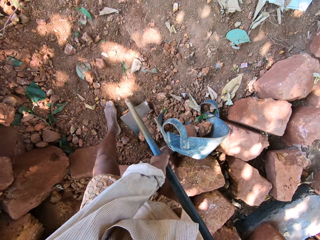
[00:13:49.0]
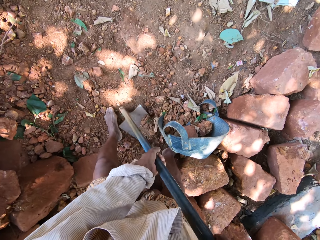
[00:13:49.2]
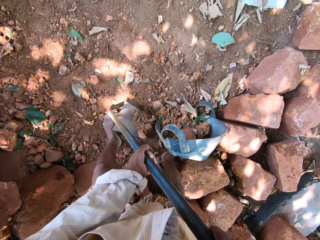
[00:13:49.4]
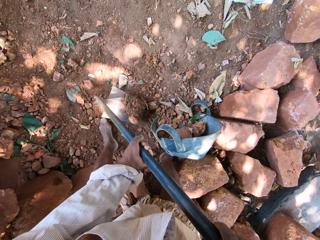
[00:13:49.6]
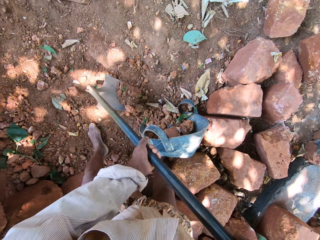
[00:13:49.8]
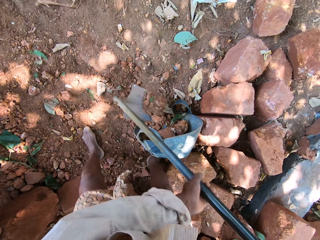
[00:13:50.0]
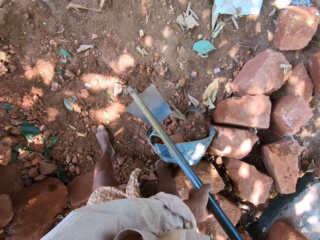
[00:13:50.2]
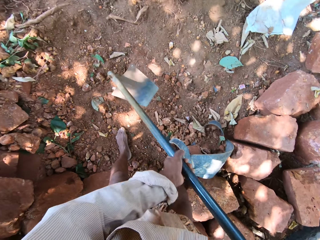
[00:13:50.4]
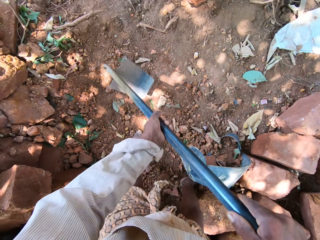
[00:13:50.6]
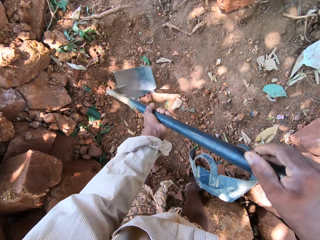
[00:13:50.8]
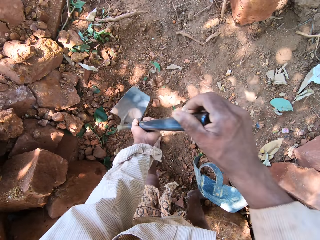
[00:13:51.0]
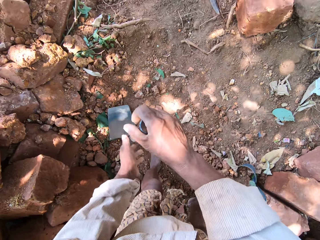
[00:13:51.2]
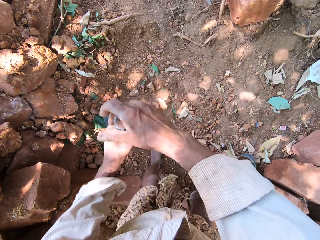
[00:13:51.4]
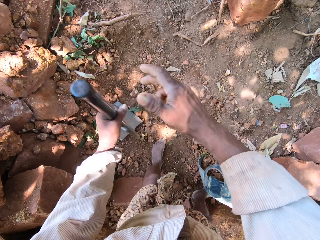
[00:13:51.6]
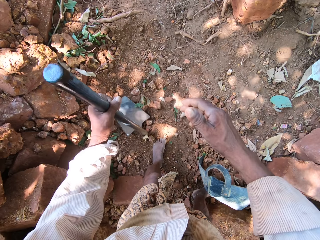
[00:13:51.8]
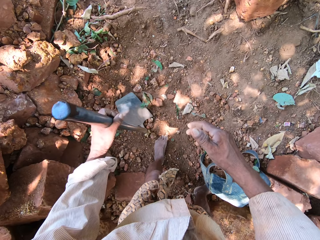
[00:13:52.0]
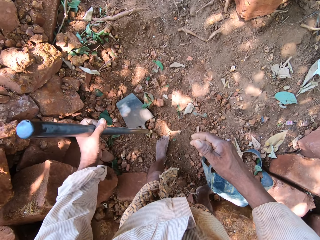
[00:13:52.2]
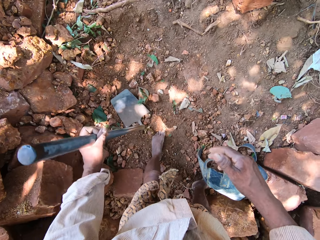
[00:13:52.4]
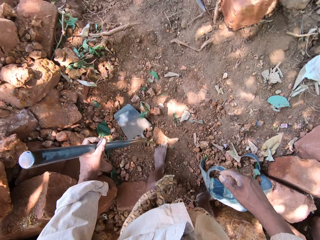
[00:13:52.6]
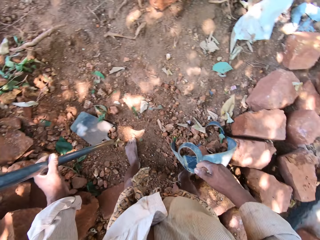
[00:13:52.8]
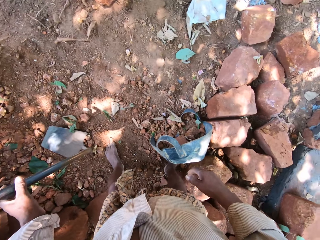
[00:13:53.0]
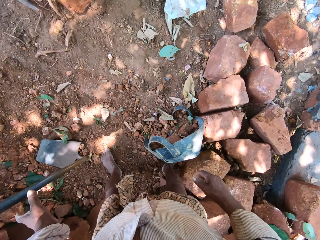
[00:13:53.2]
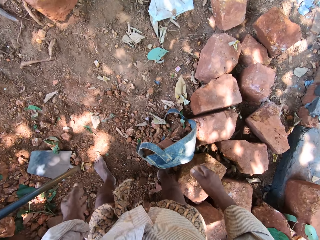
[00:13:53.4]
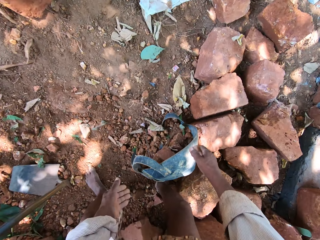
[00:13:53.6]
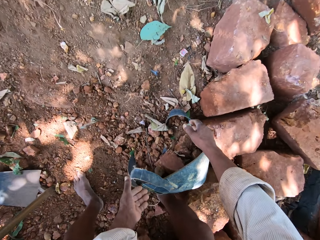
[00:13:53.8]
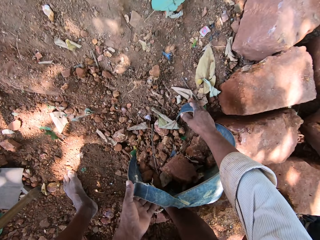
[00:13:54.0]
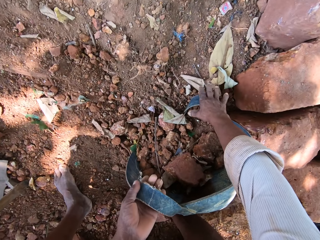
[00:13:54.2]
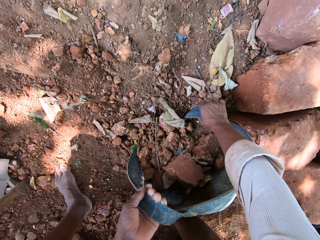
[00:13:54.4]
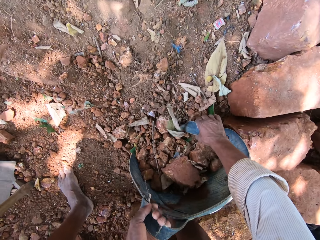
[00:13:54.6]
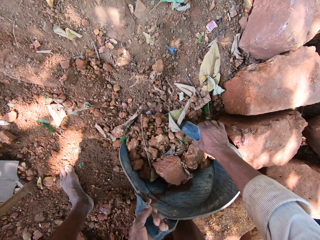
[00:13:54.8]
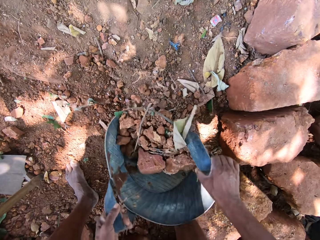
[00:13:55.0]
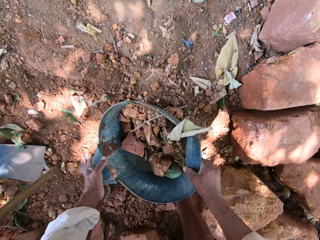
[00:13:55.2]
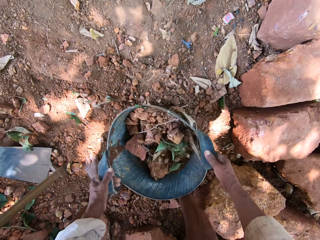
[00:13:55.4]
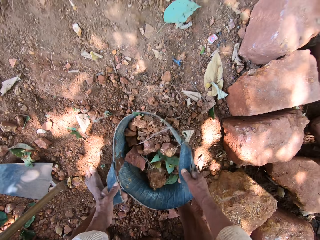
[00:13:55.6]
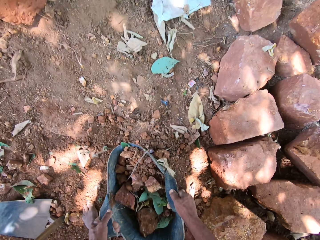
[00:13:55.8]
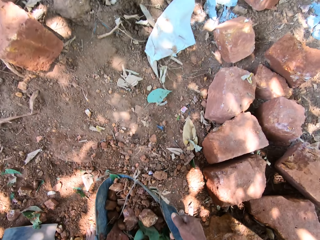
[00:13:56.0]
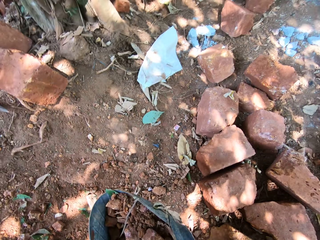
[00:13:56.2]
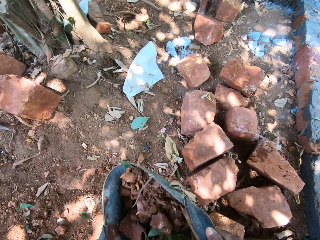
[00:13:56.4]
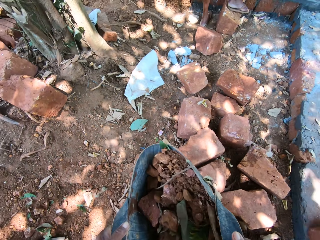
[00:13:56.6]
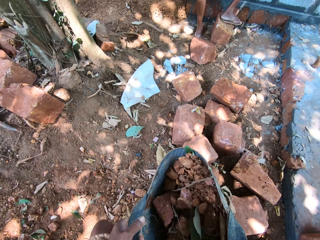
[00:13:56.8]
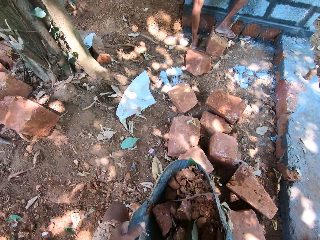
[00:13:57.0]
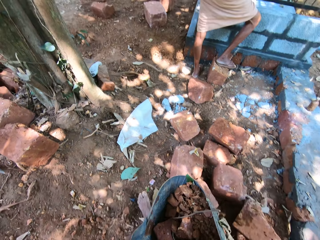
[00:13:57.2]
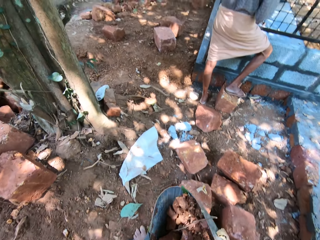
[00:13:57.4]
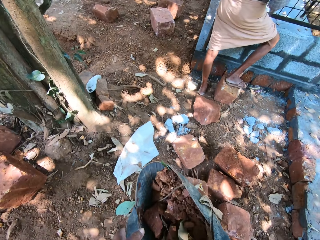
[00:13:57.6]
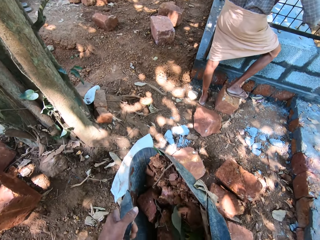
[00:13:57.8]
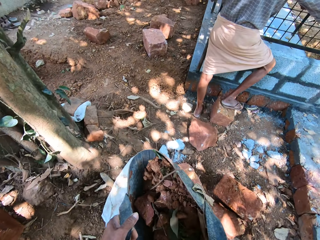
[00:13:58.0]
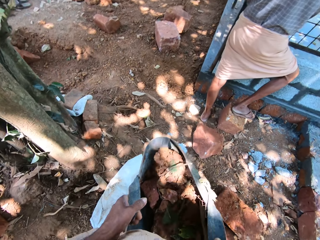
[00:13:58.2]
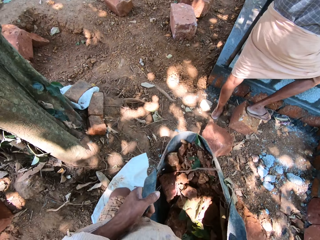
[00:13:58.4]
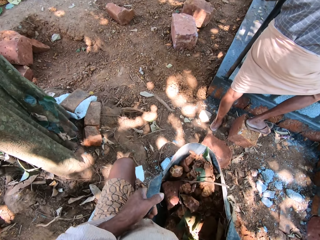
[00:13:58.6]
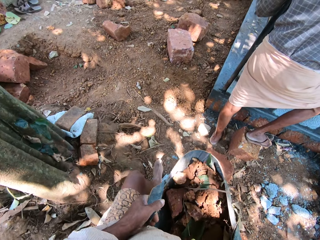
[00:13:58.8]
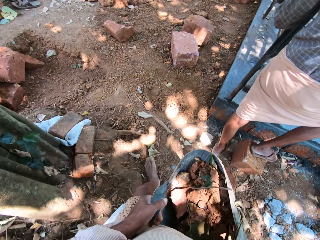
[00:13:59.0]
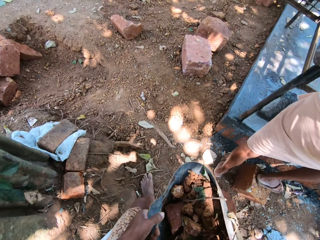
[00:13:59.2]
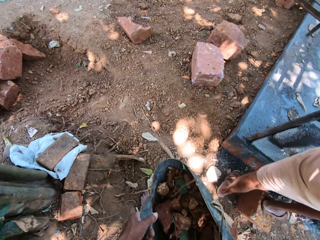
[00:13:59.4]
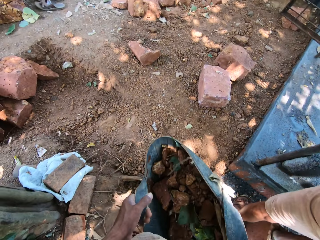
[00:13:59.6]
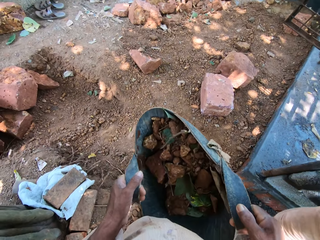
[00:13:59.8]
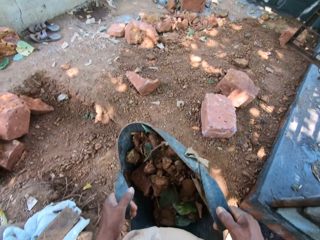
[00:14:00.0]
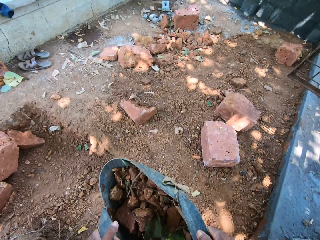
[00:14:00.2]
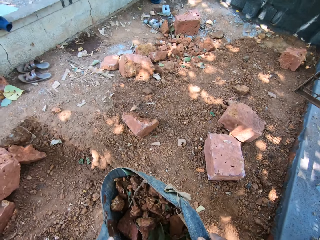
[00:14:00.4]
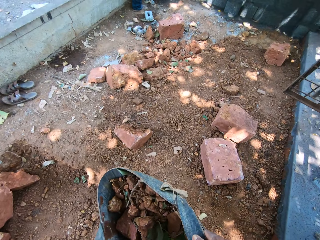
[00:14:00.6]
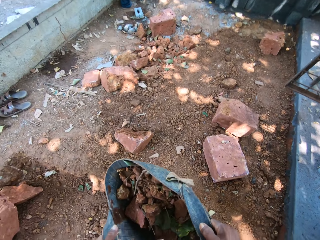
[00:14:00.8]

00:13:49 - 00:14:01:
The camera wearer drops the hoe in his hands on the ground. He picks the container on the ground with both hands. He lifts the container from the ground with both hands. He walks away from the hoe with the container in his hands, on the construction. A man smoothens a metal cage with a metal file in his right hand.

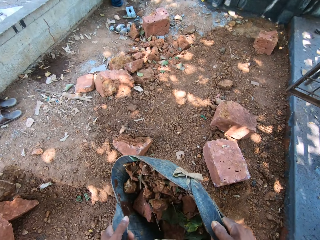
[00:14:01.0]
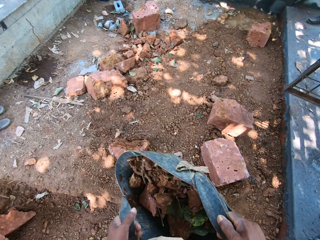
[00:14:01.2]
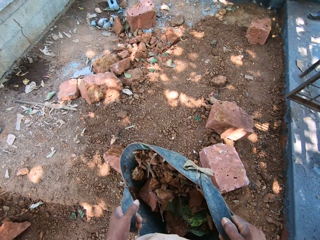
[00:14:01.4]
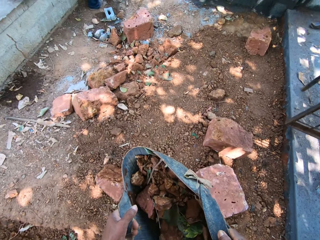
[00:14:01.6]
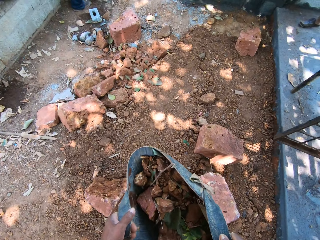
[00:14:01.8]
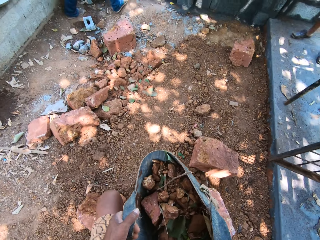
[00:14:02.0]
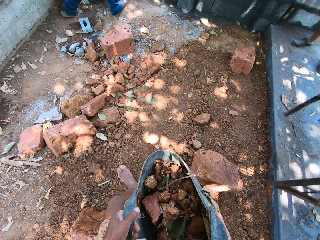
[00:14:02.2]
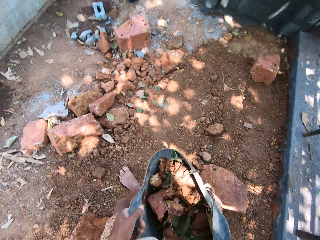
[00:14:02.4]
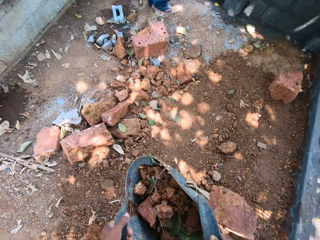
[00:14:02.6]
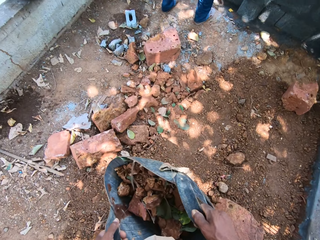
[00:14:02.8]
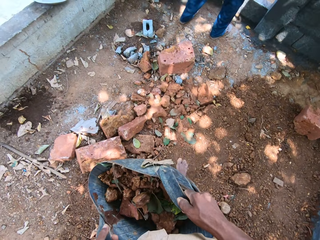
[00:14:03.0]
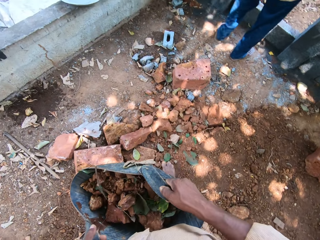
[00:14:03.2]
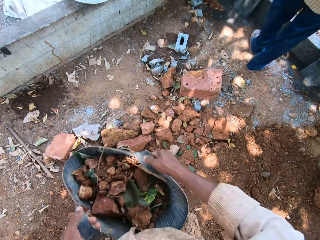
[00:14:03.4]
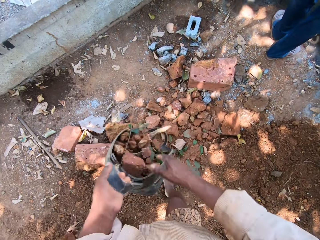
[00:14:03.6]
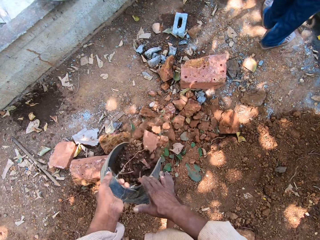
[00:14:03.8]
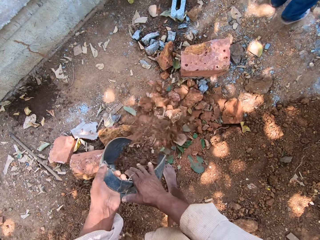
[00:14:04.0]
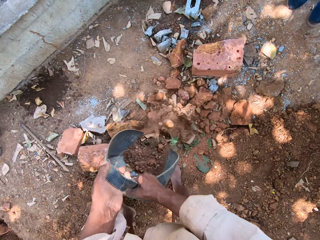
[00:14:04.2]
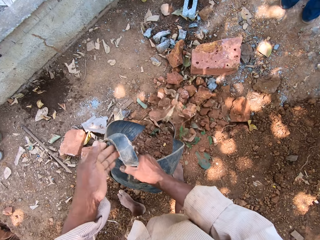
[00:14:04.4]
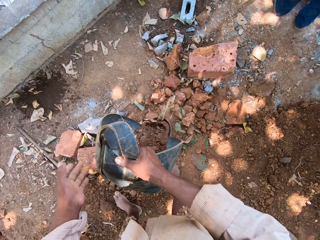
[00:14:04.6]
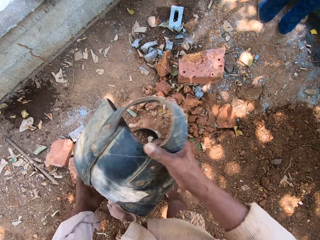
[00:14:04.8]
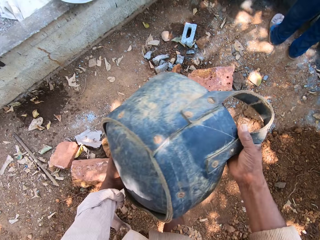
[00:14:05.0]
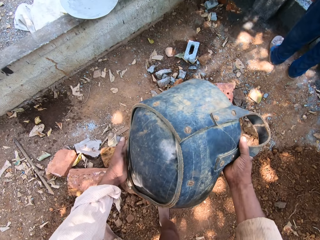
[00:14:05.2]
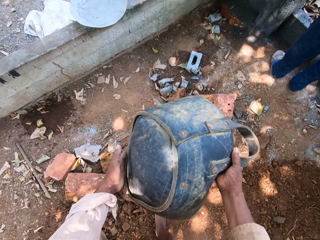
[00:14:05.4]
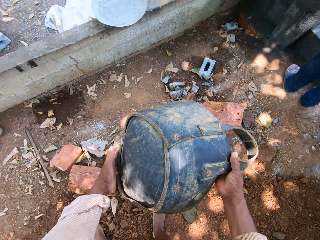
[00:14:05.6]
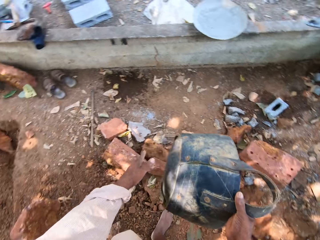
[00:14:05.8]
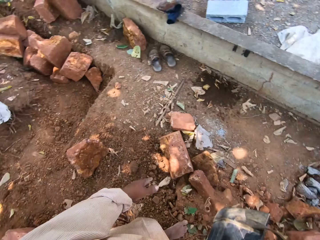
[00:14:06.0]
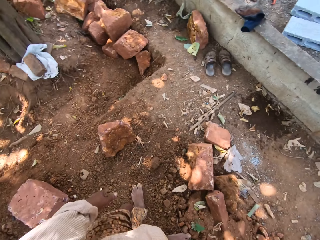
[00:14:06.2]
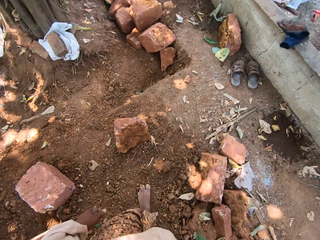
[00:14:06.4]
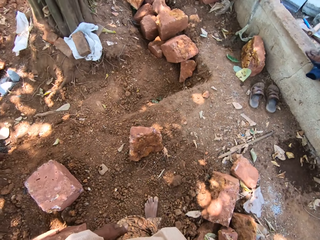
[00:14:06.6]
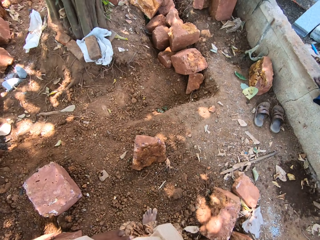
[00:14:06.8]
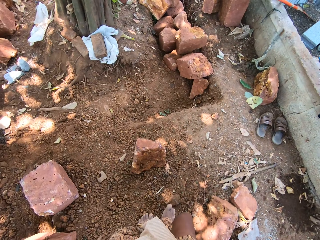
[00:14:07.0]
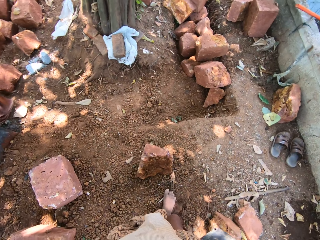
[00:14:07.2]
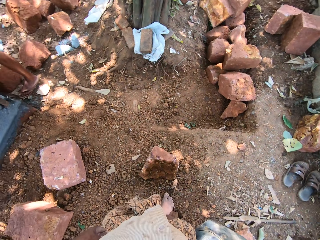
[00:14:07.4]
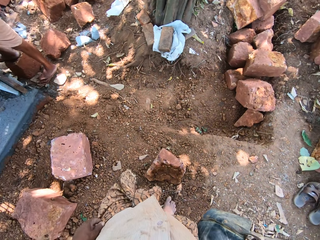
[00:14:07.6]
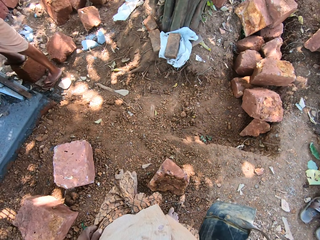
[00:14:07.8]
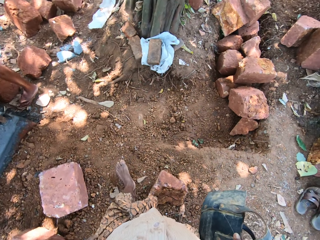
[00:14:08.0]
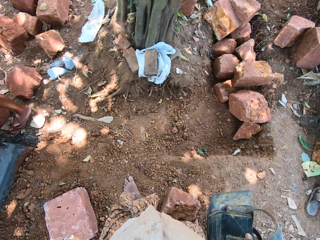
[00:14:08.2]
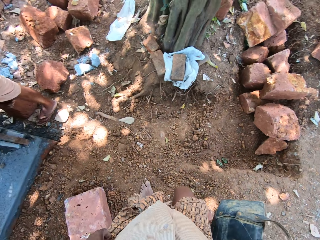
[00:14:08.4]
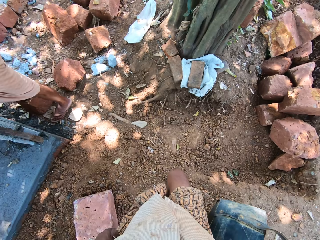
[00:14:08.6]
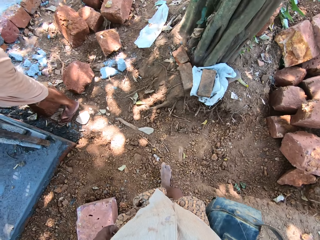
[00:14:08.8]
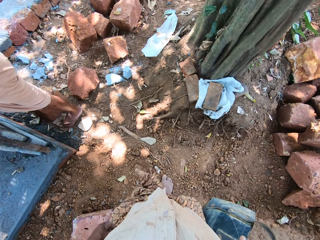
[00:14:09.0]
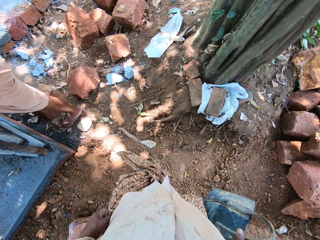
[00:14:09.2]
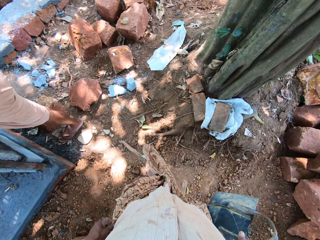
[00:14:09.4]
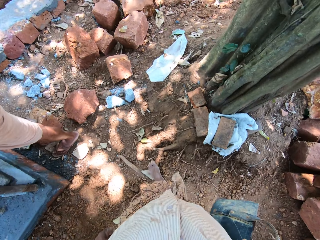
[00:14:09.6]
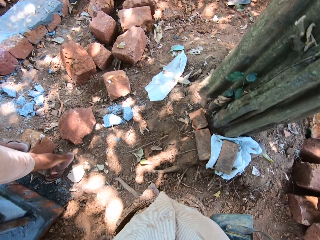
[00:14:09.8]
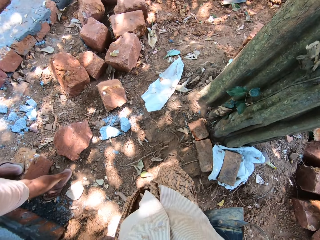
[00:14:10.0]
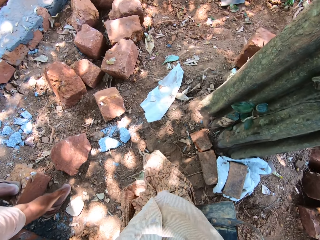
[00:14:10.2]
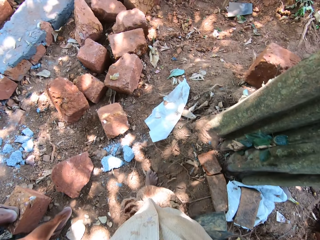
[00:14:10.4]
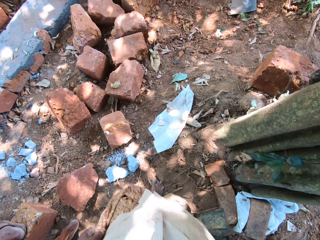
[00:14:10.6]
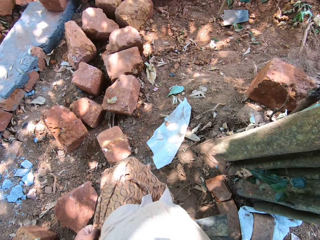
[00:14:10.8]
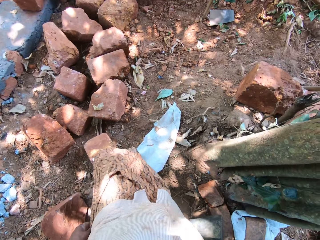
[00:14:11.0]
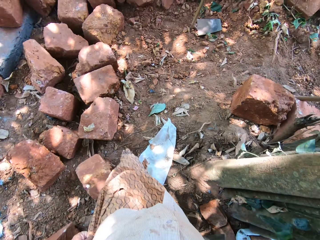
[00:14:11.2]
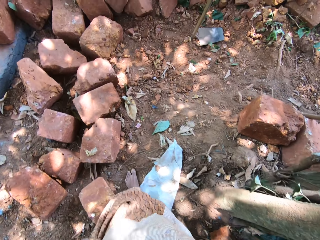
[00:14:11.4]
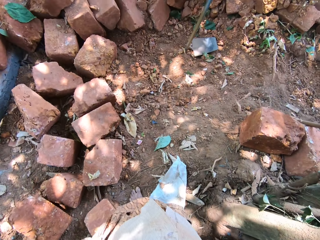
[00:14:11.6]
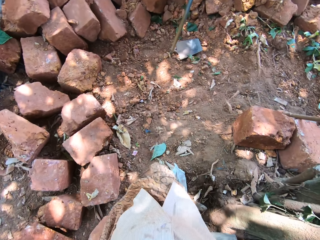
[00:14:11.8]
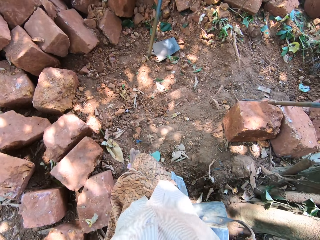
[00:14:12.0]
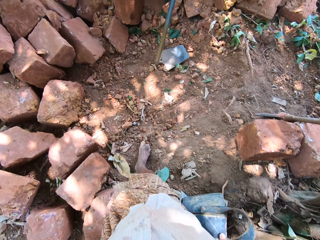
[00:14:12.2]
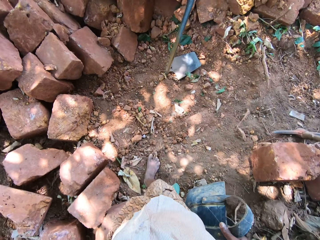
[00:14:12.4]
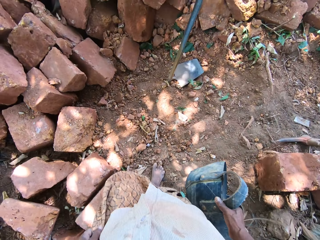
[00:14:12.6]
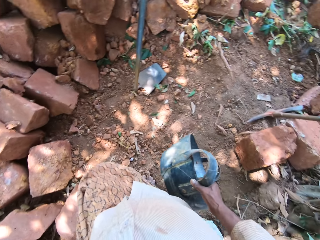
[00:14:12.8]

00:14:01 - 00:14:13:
A man walks away from the camera wearer. The camera wearer pours the sand in the container in his hands on the ground. He holds the container with his right hand. He walks away from the man, on the construction.
